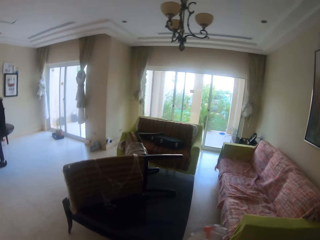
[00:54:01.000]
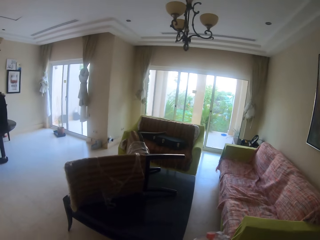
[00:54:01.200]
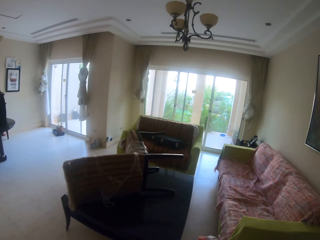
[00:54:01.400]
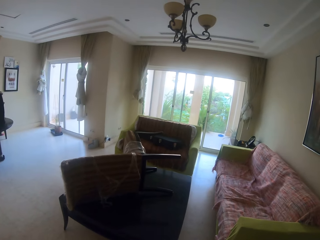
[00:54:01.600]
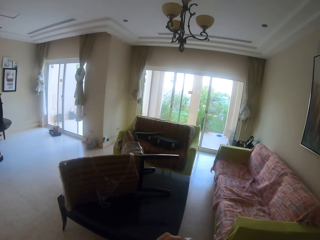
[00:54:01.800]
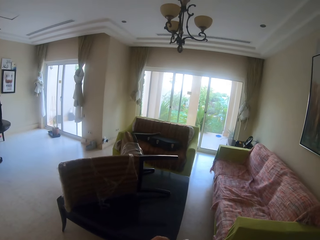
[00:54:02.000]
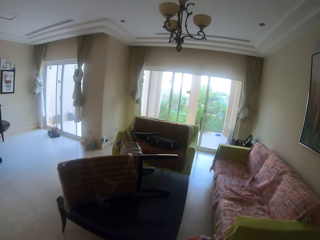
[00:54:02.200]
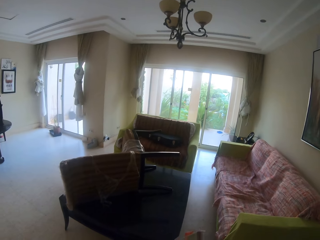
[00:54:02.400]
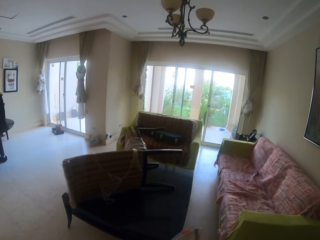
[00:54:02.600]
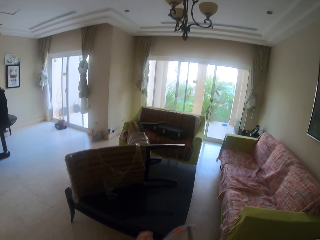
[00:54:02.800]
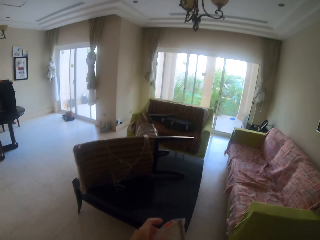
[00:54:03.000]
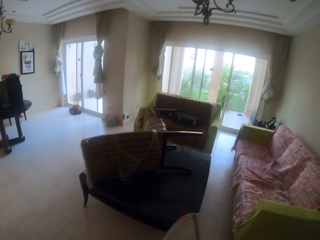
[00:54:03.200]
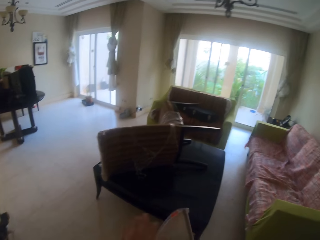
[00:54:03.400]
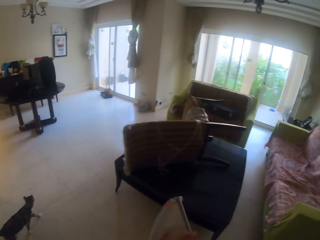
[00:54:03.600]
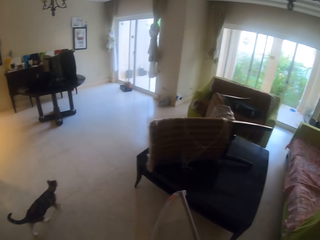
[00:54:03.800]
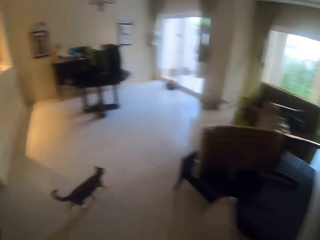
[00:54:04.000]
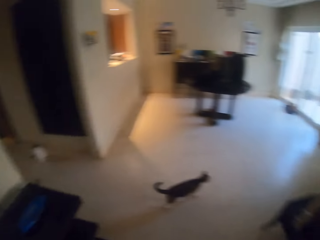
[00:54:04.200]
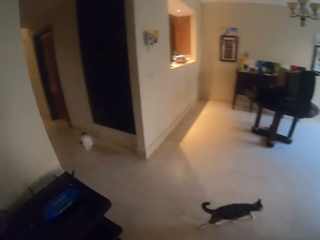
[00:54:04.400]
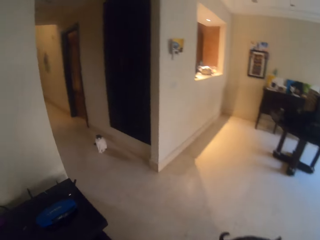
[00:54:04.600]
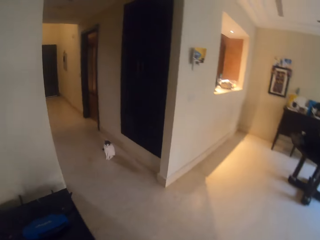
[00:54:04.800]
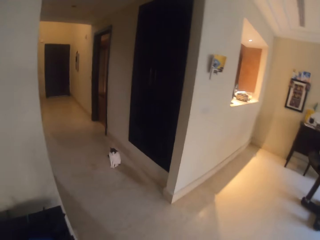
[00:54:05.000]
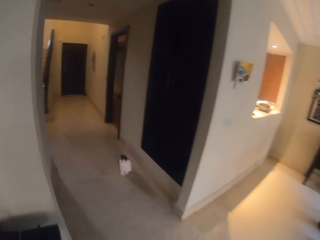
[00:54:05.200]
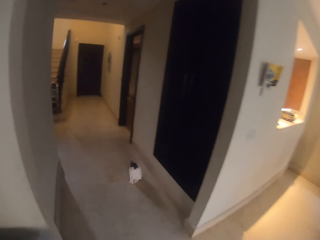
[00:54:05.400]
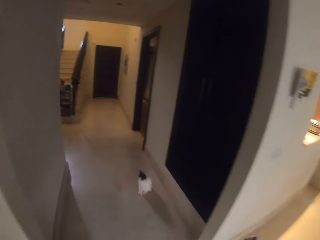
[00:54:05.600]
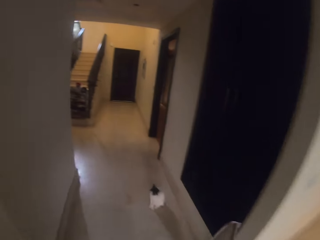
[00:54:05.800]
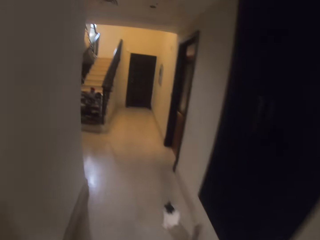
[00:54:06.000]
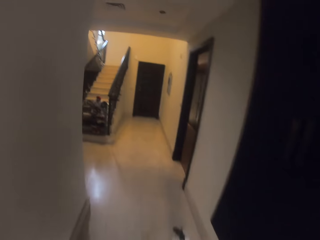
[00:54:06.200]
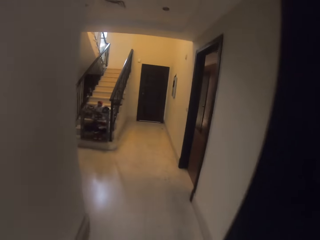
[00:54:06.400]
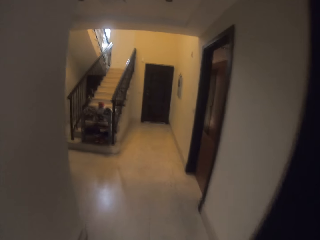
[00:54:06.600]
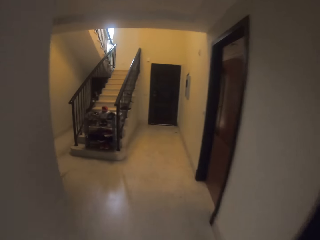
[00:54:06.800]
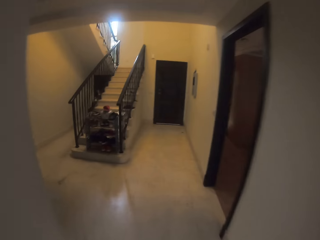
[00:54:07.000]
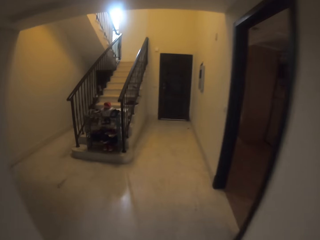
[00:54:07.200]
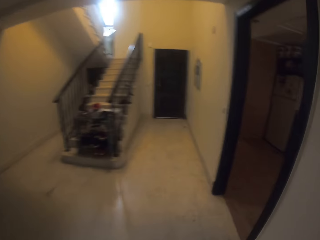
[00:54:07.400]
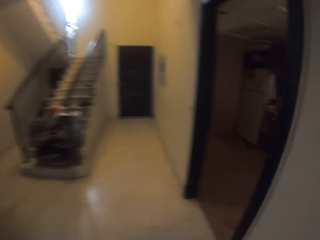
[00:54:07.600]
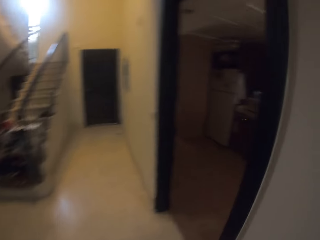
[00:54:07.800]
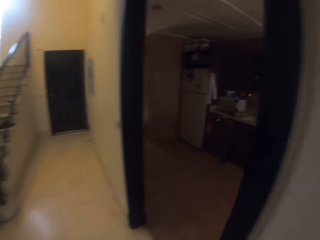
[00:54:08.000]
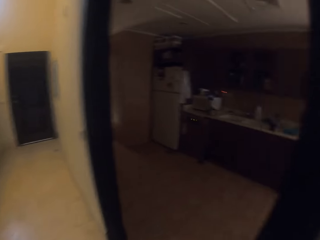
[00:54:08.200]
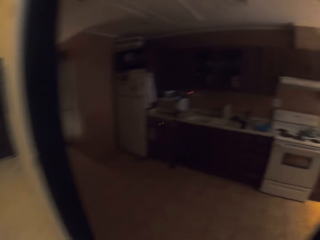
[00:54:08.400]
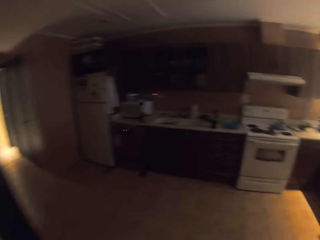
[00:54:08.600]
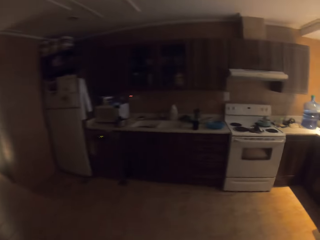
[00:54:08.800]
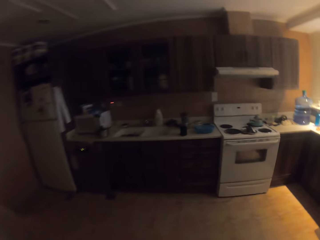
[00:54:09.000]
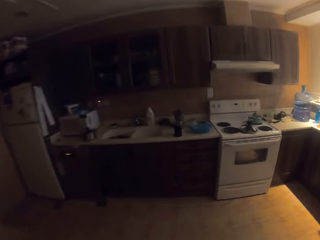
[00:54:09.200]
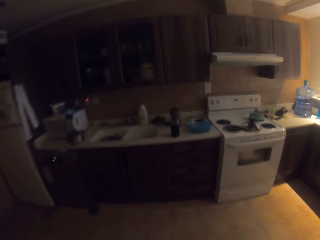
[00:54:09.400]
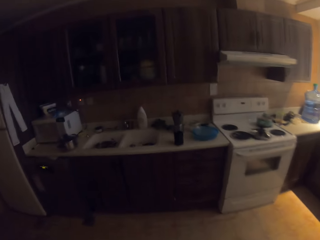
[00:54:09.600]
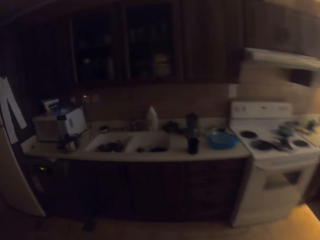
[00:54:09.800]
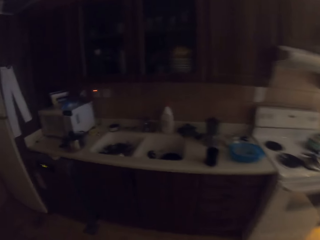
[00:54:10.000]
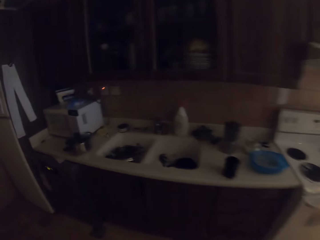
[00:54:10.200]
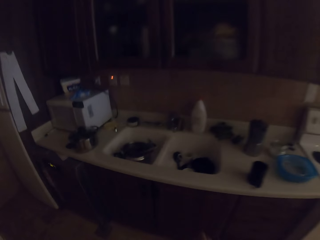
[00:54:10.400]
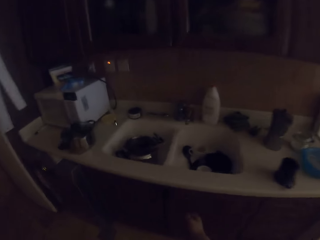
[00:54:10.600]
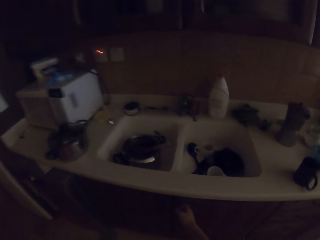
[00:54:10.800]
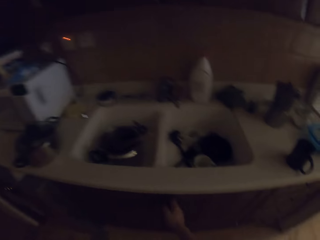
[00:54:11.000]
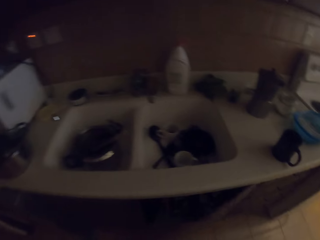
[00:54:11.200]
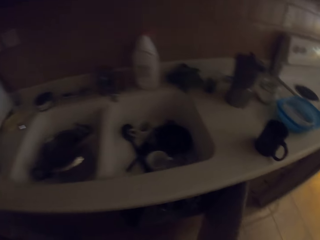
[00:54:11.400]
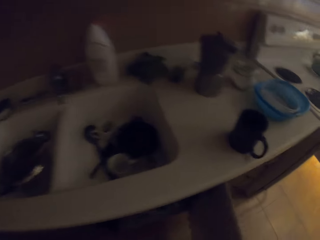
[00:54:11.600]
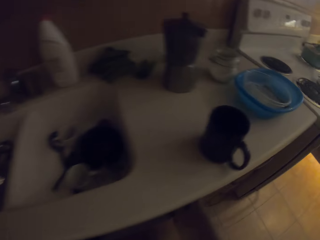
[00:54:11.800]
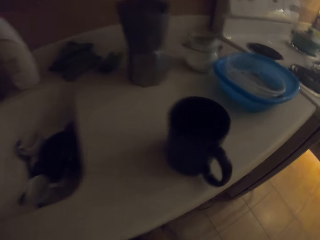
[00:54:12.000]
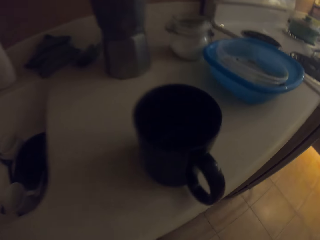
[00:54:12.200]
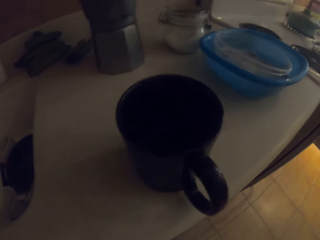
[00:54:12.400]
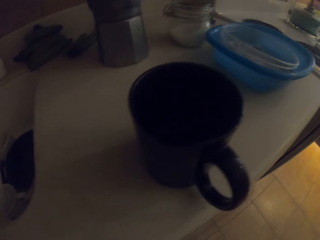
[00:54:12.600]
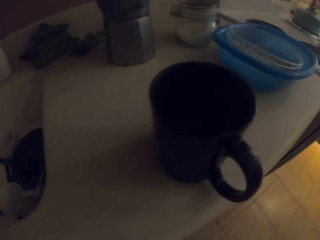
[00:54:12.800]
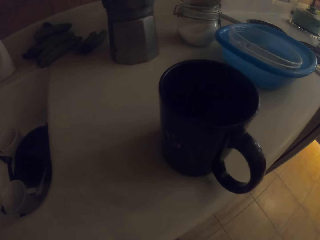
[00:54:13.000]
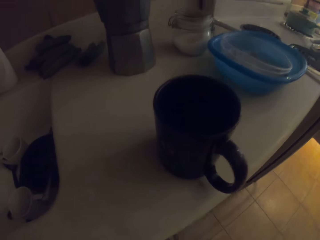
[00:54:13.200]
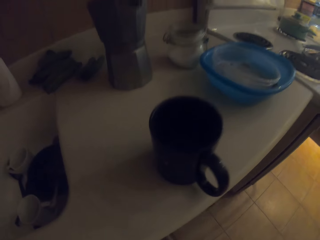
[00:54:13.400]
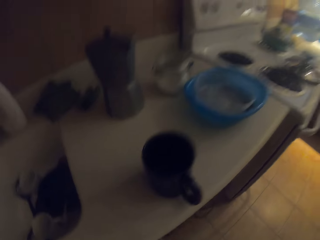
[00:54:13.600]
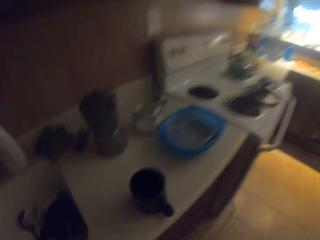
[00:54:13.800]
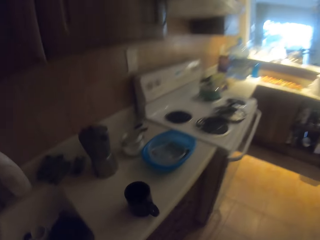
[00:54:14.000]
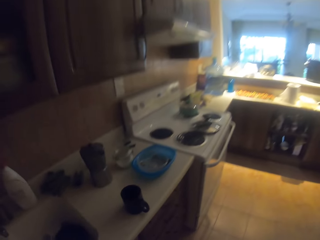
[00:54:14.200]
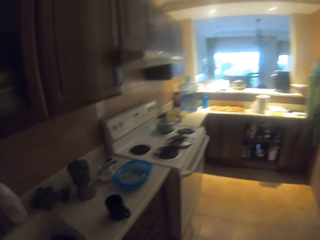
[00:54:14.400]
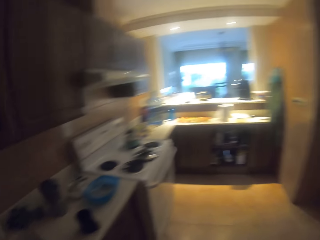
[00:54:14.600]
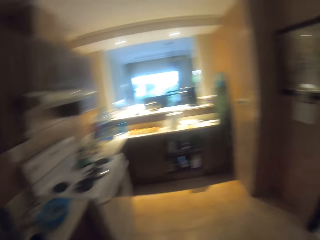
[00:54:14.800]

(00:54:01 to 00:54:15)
The camera wearer walks out of the sitting room. They walk in the kitchen. They open the kitchen cupboards.

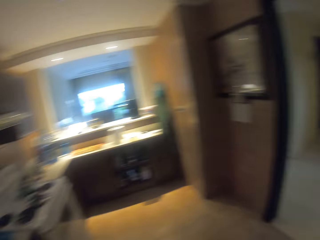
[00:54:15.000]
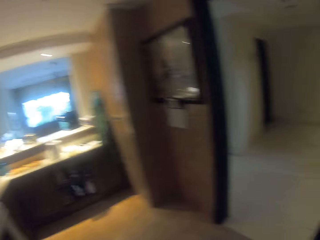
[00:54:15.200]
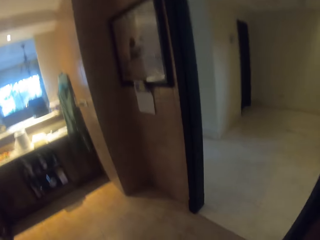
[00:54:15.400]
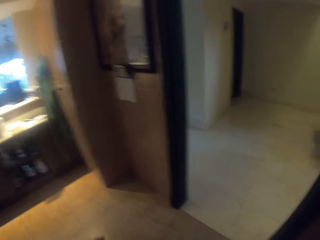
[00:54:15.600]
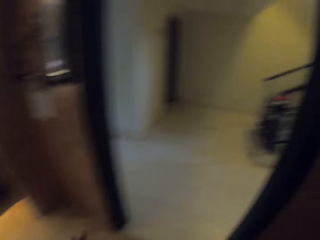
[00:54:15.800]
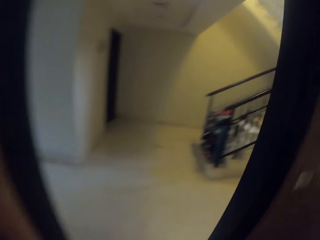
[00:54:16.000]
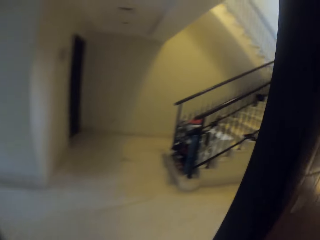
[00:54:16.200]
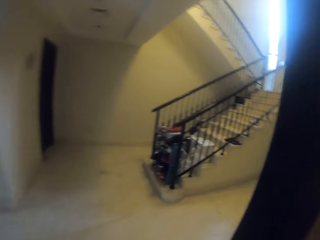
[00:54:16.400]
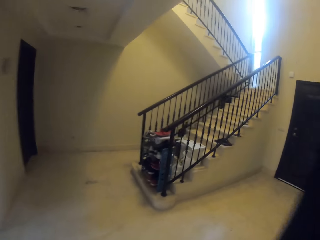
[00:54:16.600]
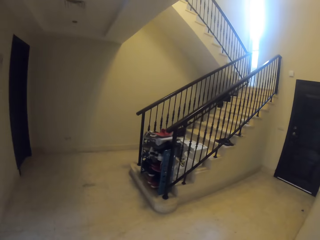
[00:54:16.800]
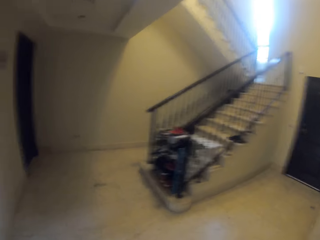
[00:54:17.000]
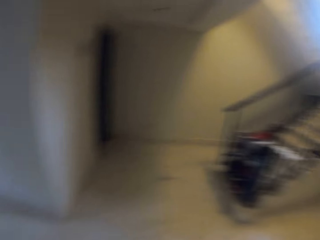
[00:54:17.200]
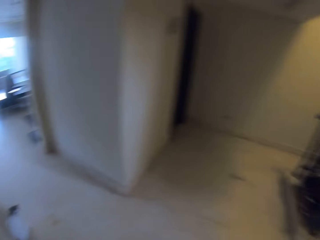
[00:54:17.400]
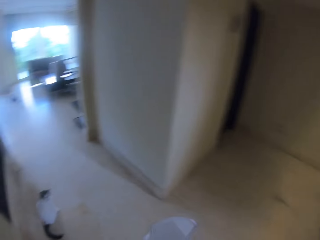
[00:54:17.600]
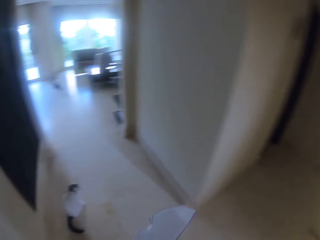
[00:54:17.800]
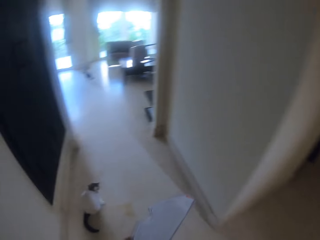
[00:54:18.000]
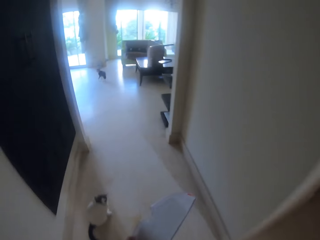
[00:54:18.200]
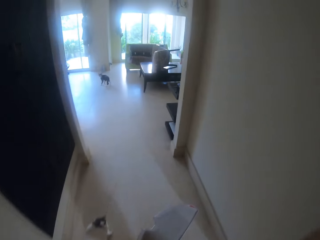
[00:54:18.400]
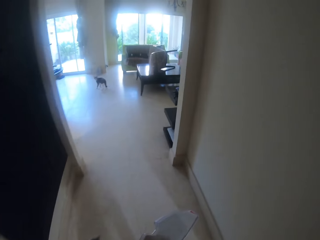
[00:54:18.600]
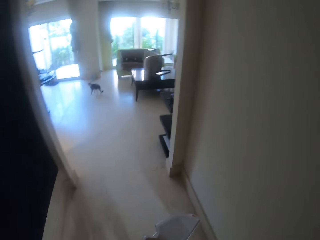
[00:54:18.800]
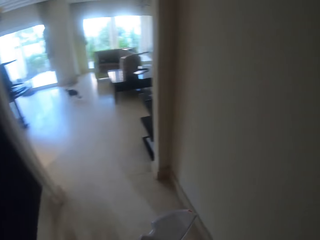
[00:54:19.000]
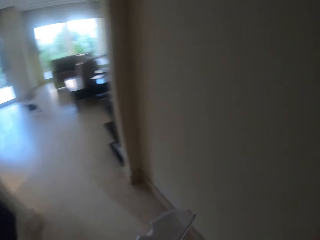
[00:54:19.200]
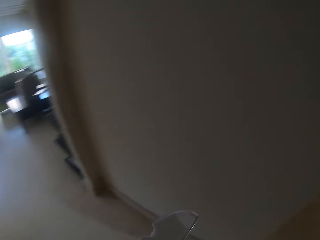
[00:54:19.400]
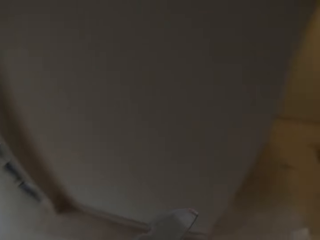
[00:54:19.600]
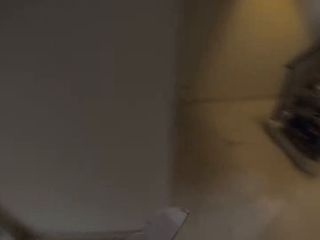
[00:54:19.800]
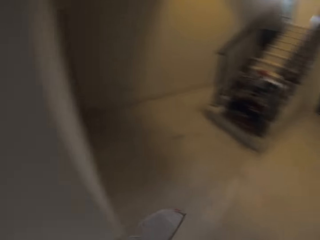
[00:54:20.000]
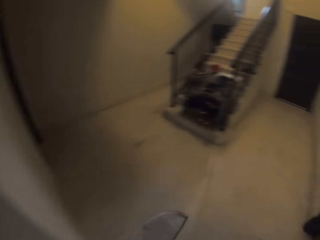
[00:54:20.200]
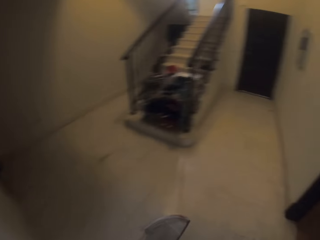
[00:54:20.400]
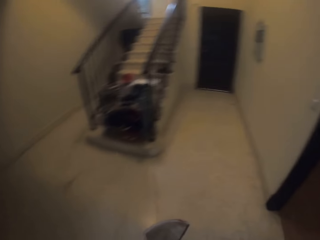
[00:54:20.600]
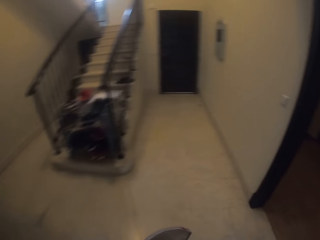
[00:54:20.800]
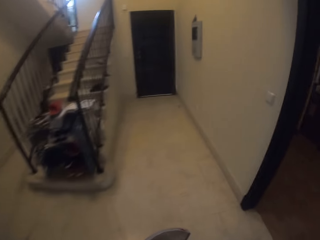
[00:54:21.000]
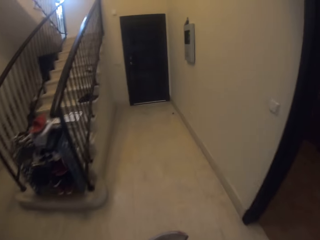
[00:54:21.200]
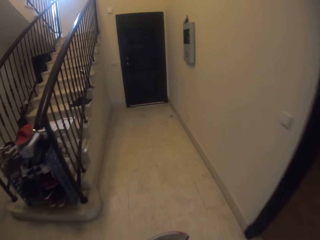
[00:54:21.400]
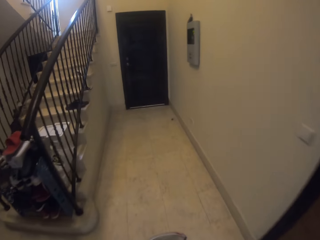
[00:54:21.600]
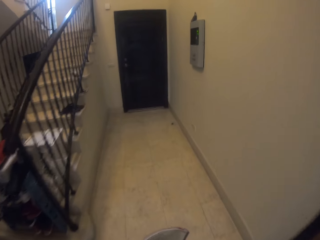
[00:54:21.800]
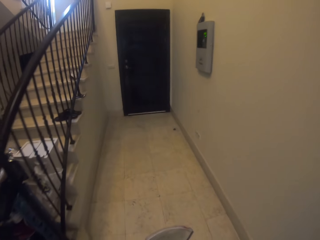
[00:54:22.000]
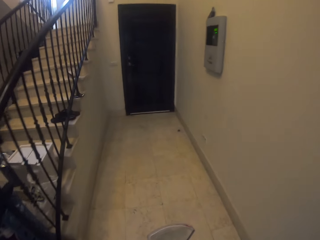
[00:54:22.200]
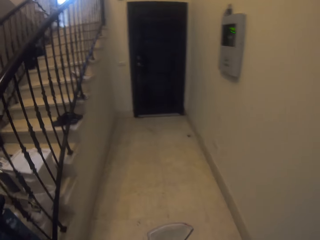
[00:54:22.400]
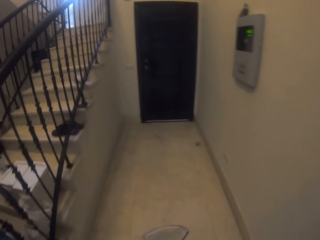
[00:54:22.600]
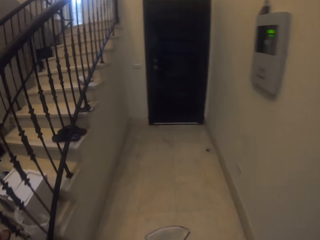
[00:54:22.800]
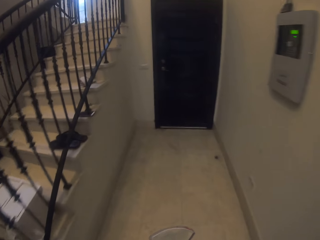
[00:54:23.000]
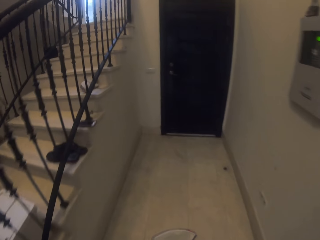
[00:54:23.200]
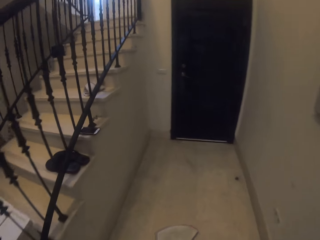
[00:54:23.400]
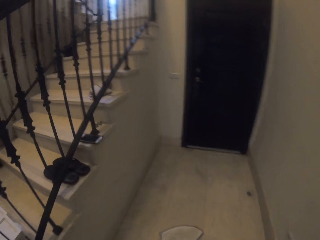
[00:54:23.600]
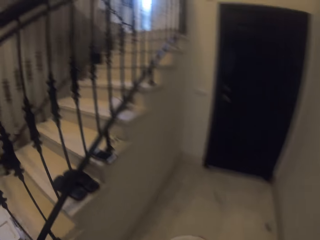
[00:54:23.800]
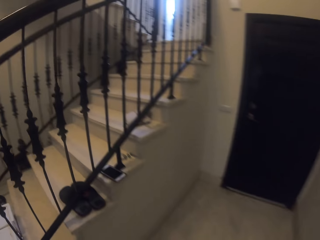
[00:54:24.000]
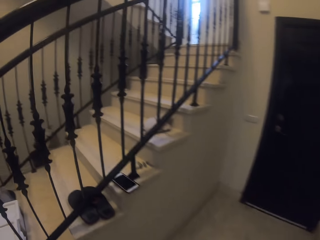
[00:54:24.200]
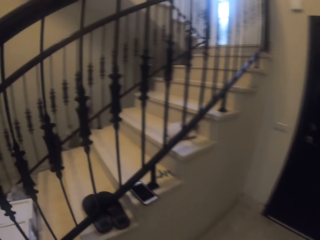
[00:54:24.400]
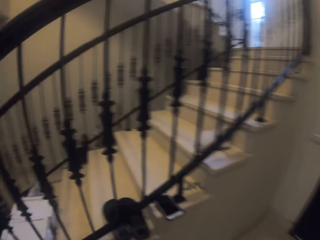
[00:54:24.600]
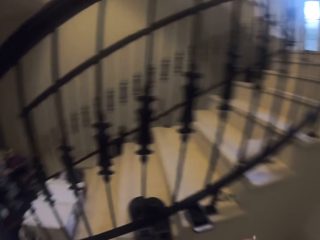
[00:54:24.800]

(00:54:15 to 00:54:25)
The camera wearer walks out of the kitchen. They walk along the corridor.
